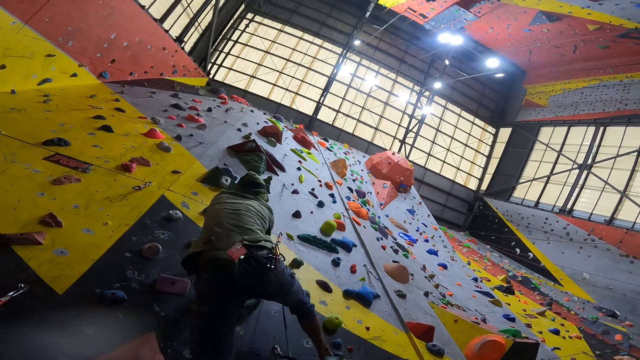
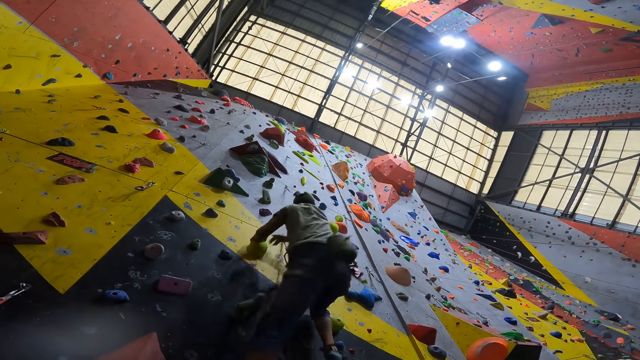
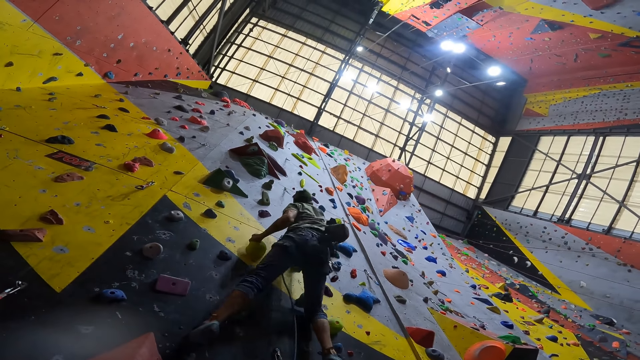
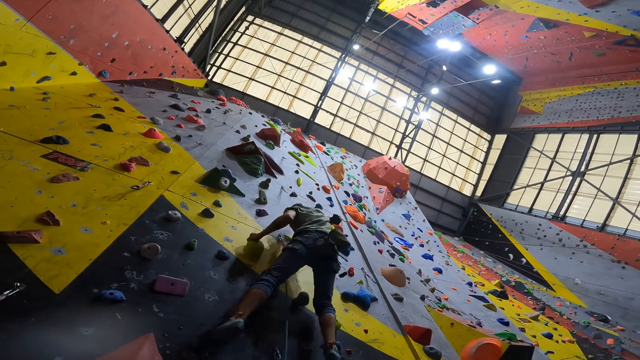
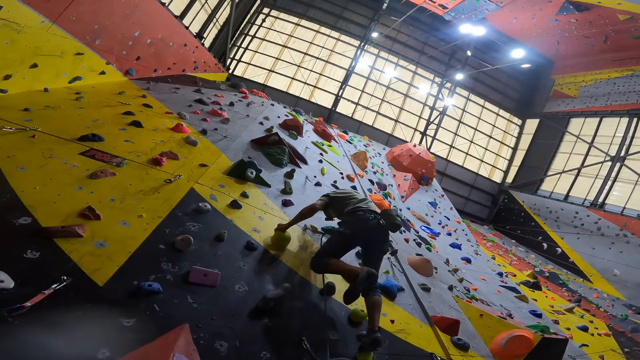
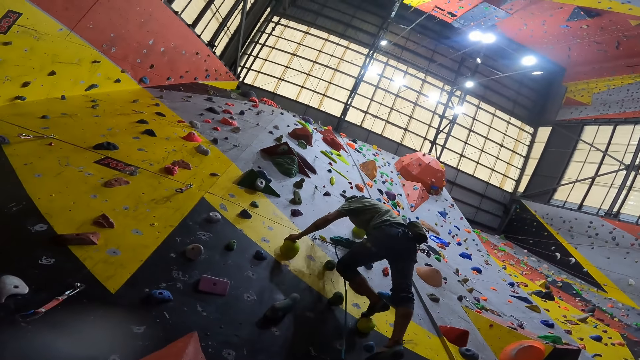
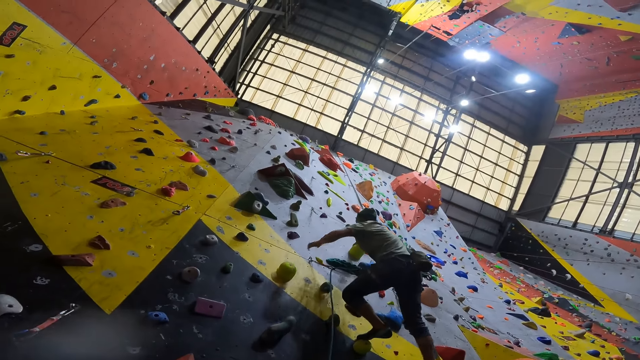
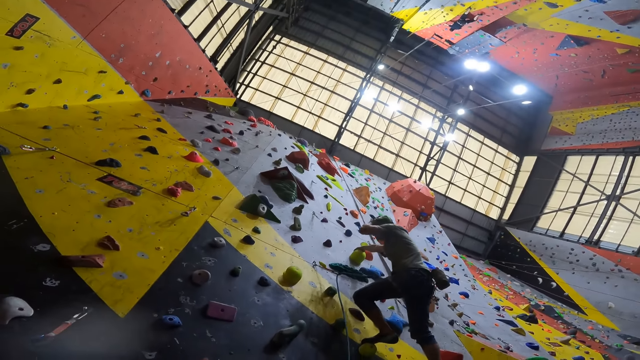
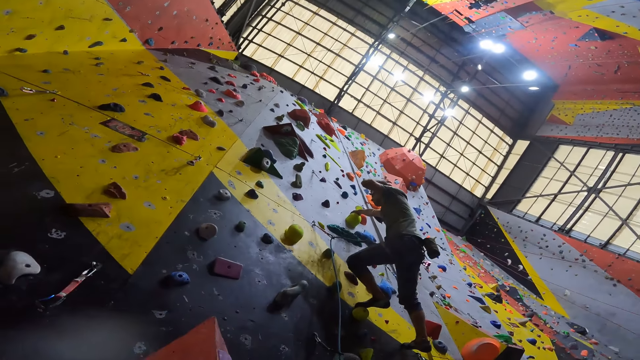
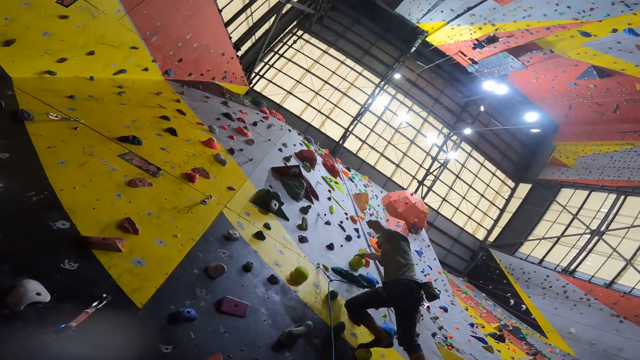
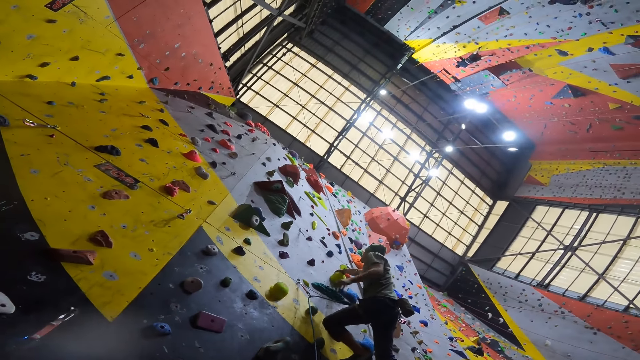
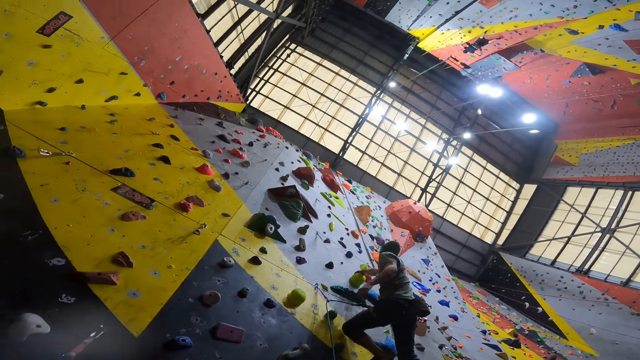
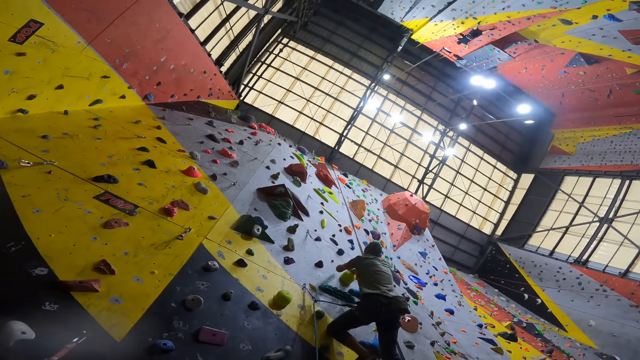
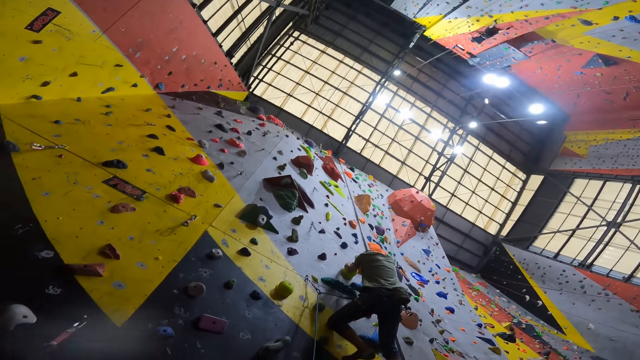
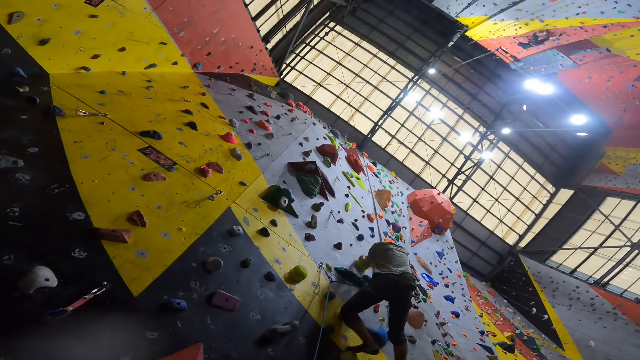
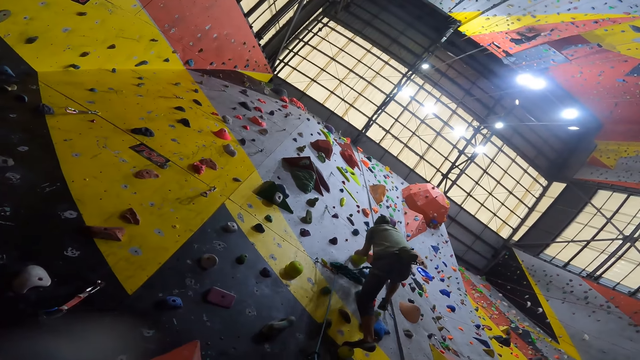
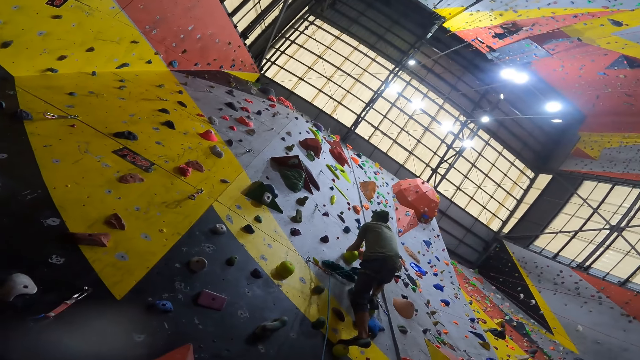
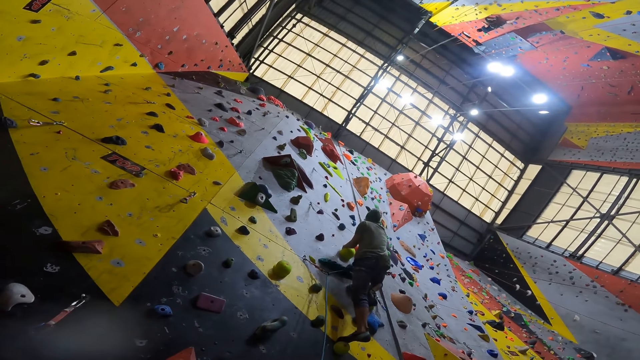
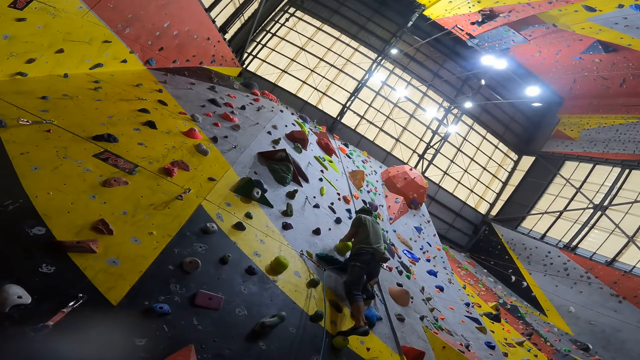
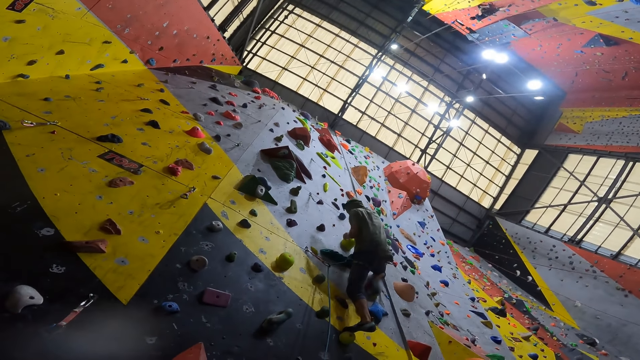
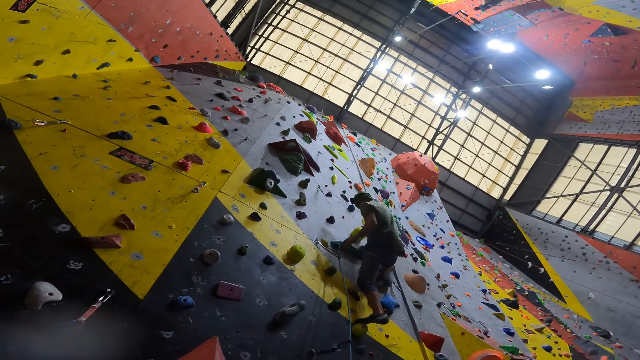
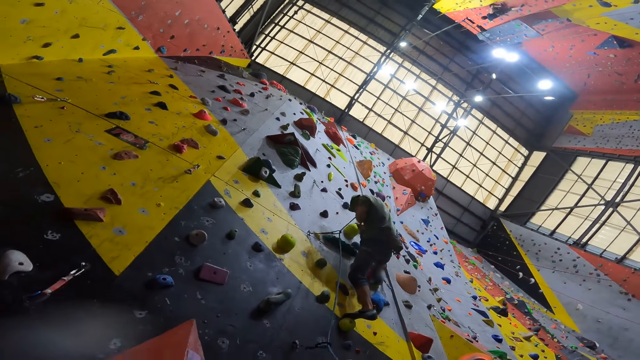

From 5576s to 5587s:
A person climbs the wall. The person adjusts the camera. The person climbs the wall.

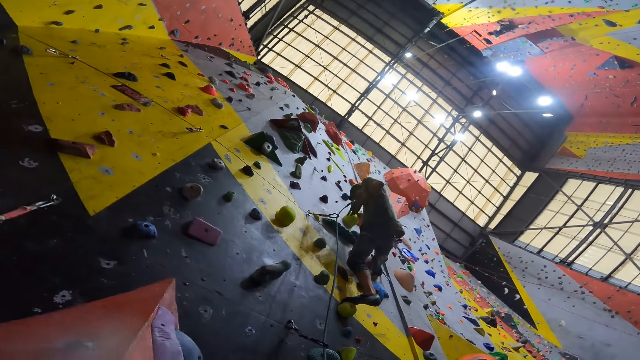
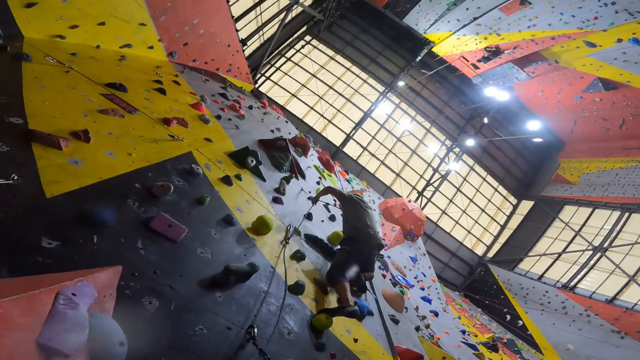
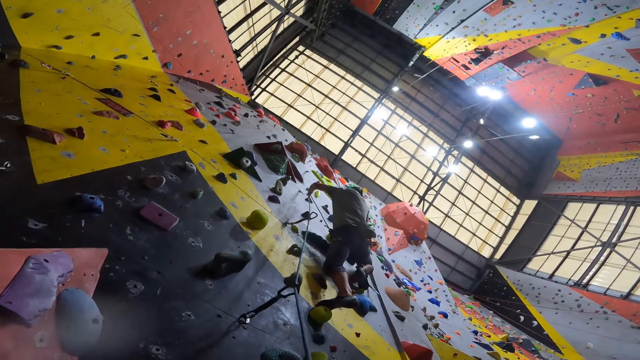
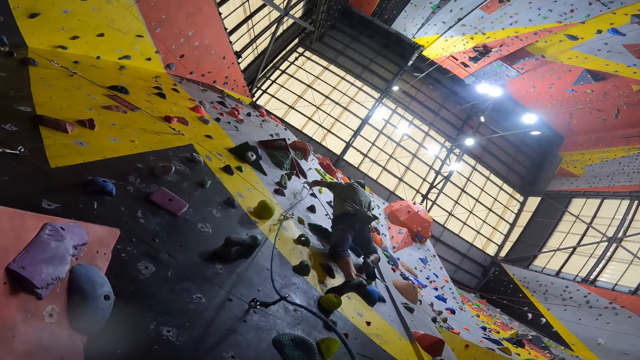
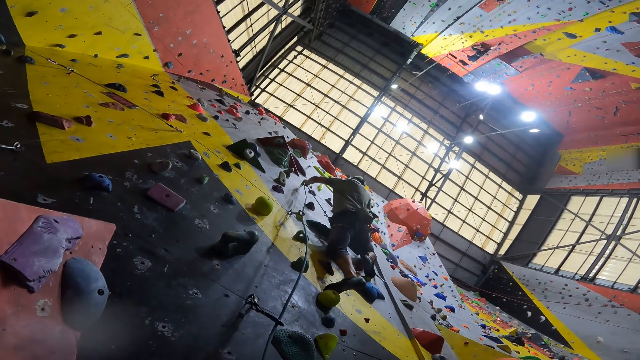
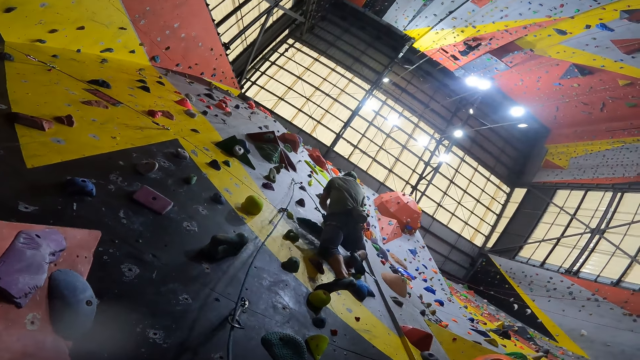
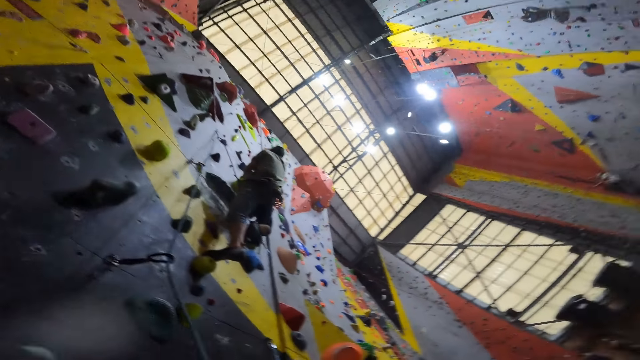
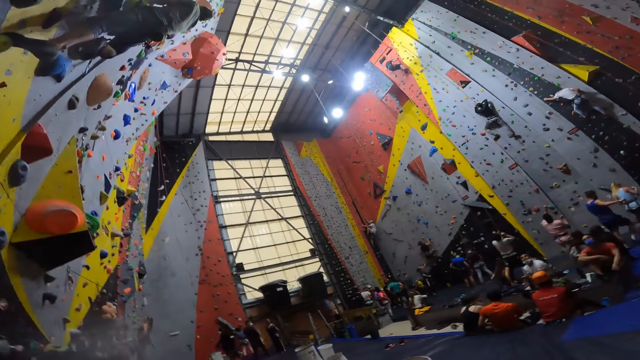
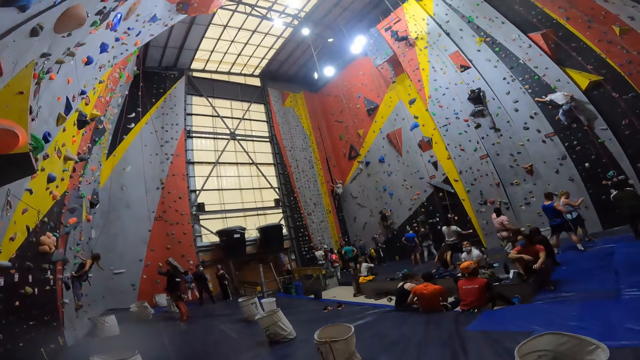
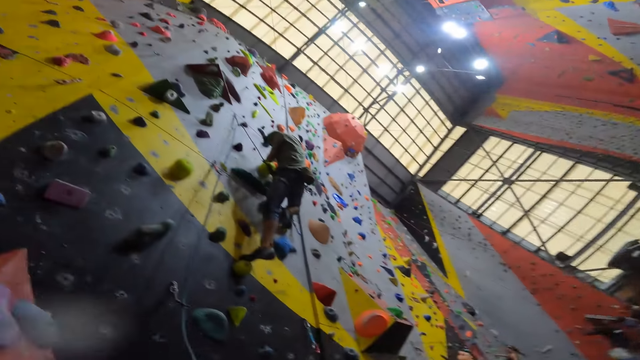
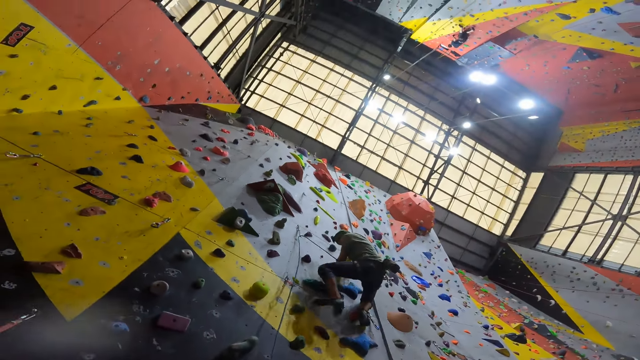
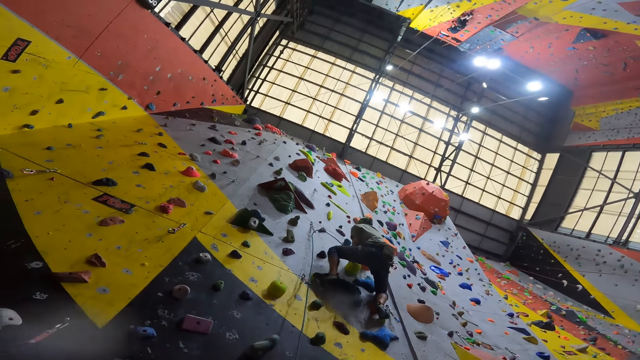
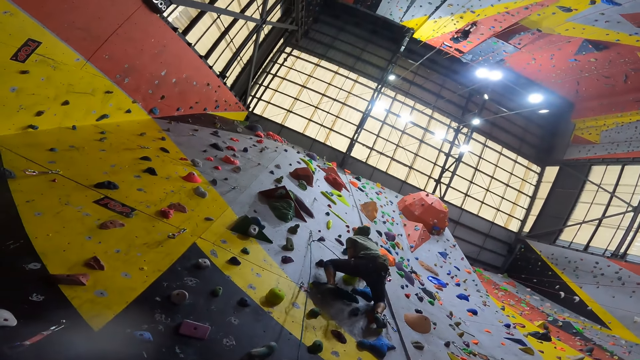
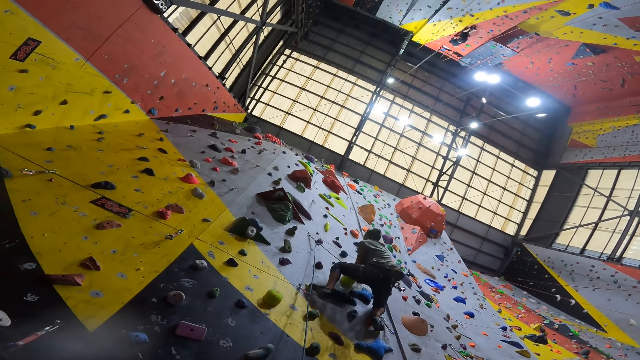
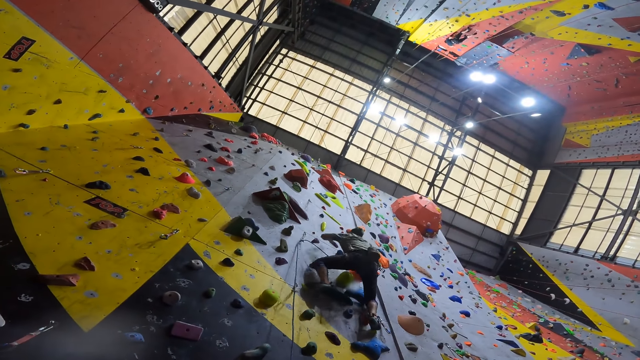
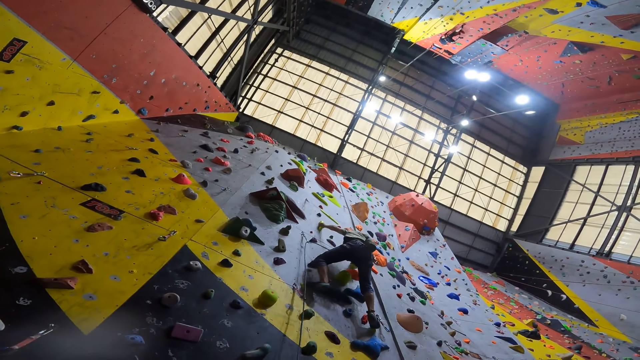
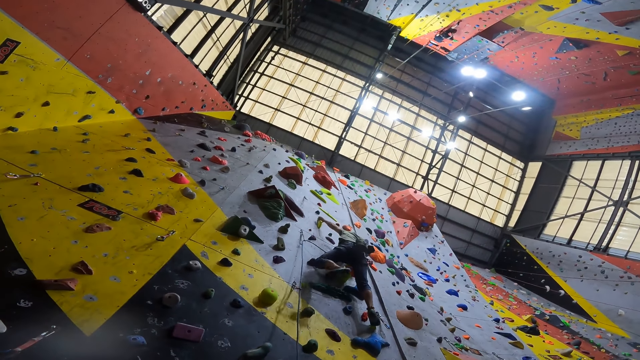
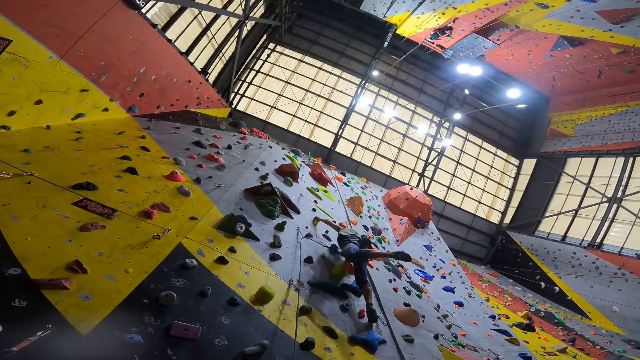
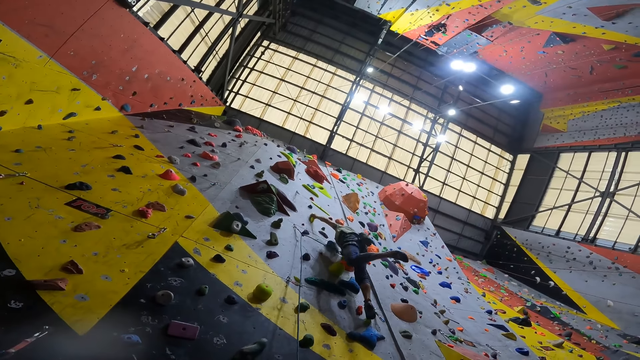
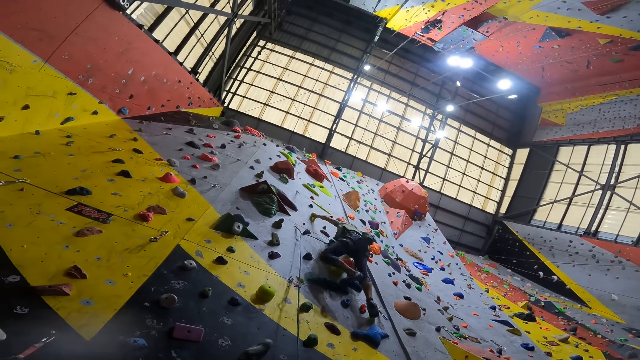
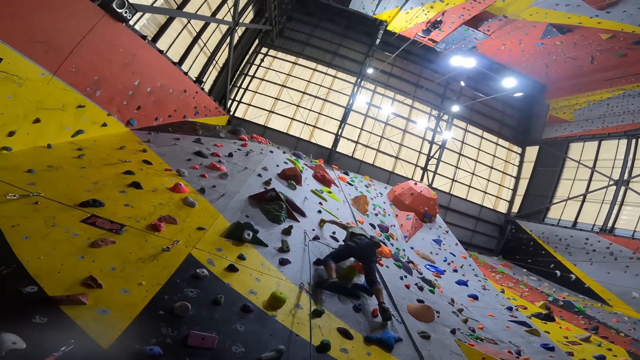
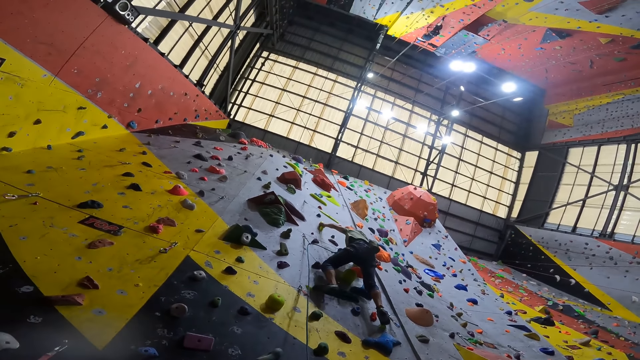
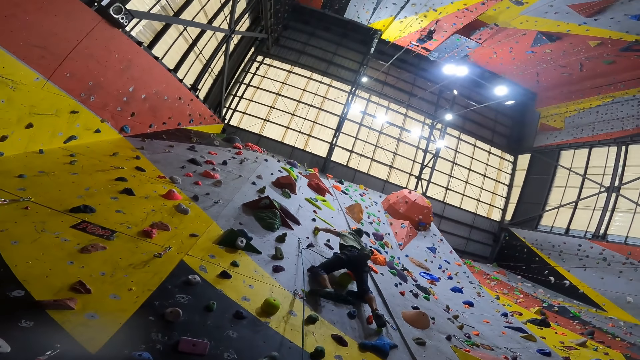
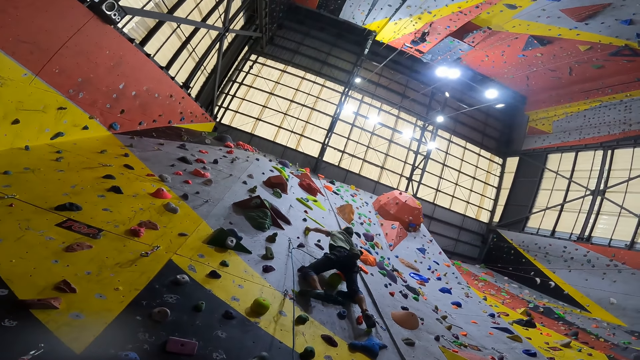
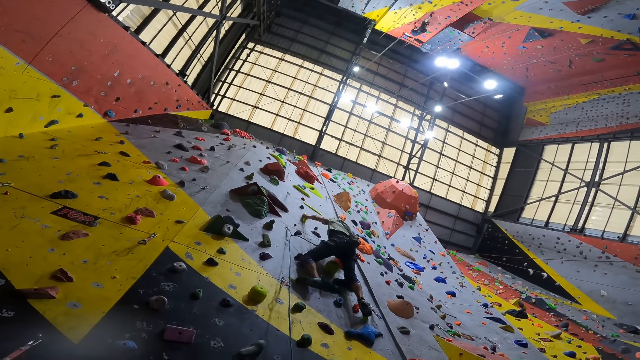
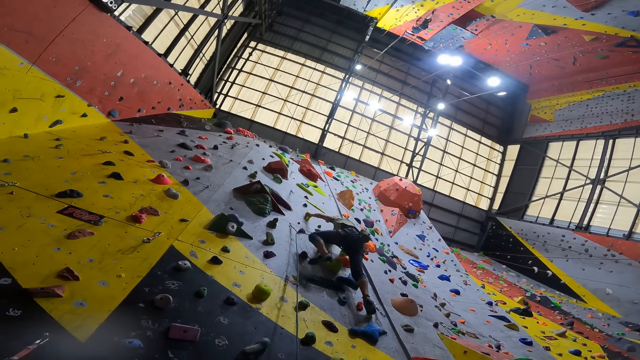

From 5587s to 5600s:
A person hangs the climbing rope on the hook. The camera wearer looks round. The person climbs the wall, lifts the left foot, and looks up the wall.
